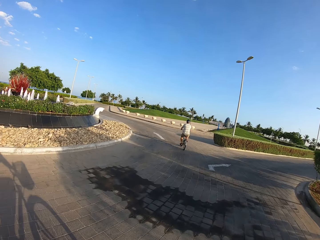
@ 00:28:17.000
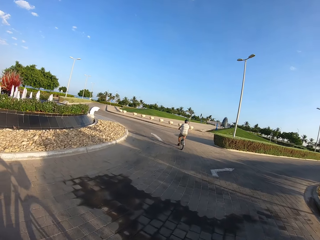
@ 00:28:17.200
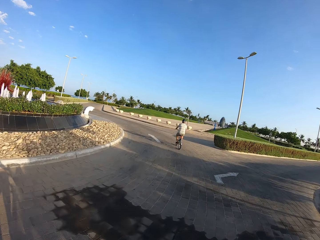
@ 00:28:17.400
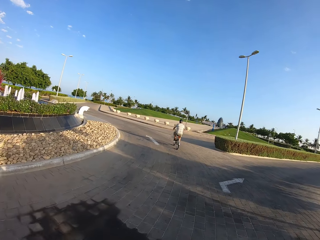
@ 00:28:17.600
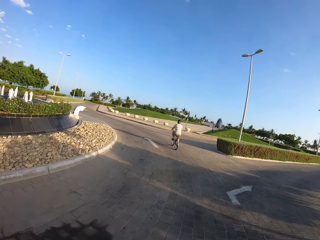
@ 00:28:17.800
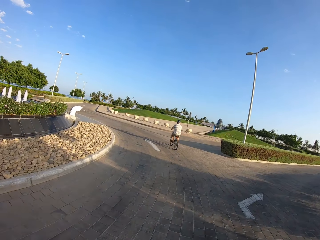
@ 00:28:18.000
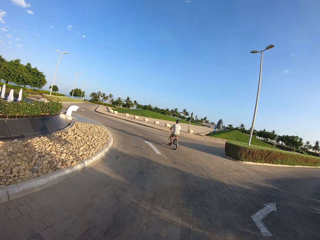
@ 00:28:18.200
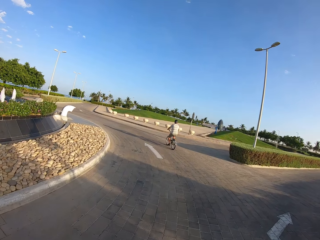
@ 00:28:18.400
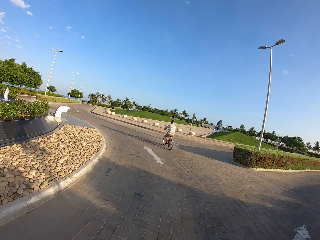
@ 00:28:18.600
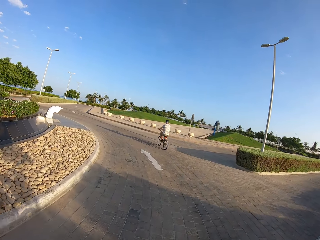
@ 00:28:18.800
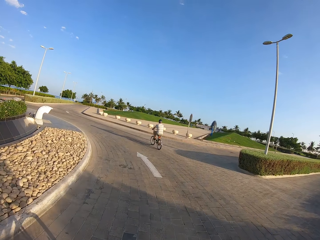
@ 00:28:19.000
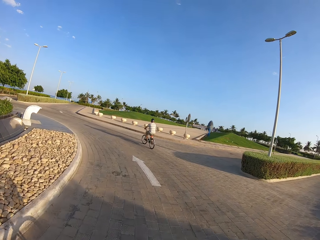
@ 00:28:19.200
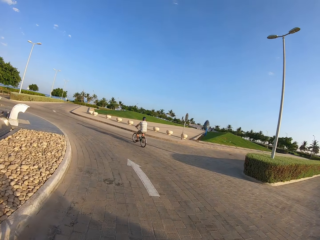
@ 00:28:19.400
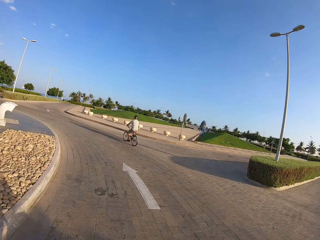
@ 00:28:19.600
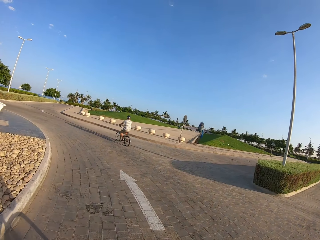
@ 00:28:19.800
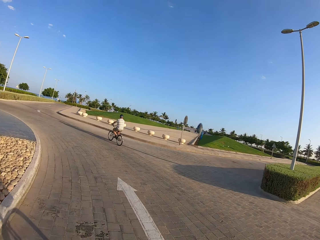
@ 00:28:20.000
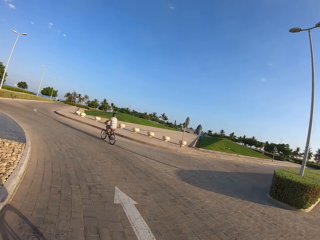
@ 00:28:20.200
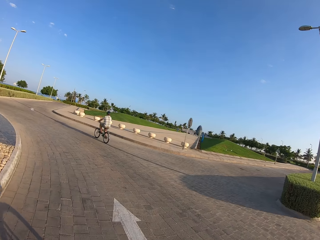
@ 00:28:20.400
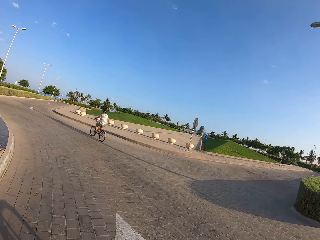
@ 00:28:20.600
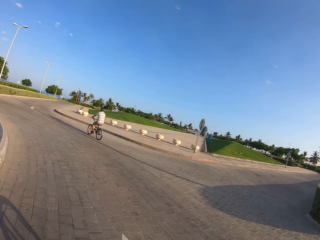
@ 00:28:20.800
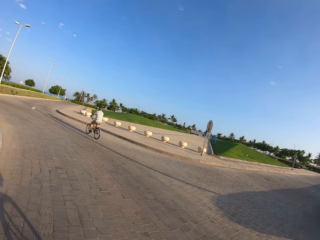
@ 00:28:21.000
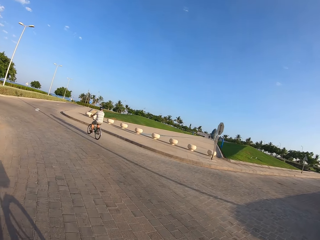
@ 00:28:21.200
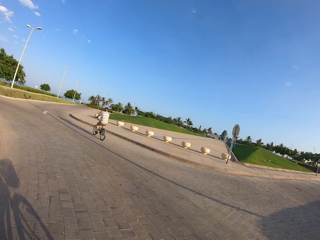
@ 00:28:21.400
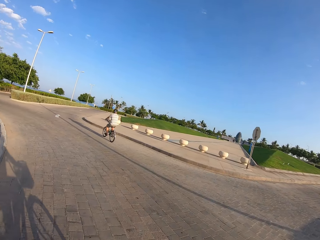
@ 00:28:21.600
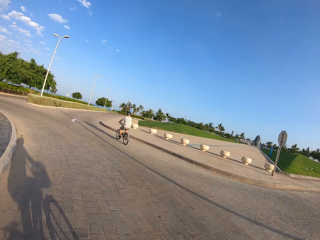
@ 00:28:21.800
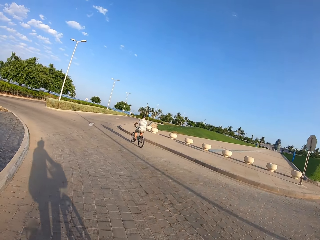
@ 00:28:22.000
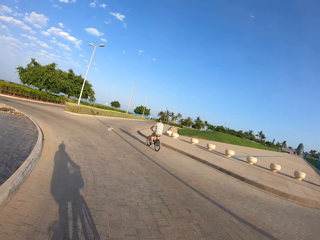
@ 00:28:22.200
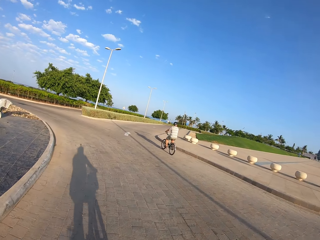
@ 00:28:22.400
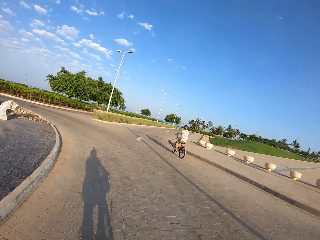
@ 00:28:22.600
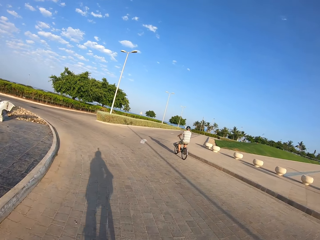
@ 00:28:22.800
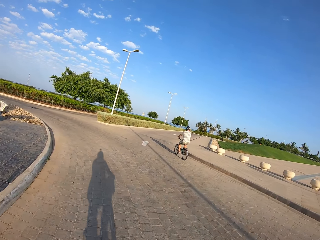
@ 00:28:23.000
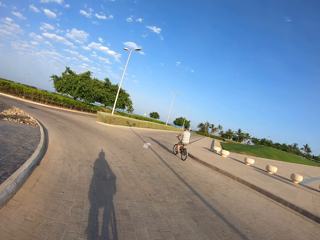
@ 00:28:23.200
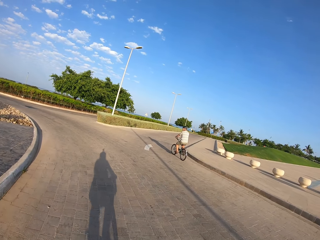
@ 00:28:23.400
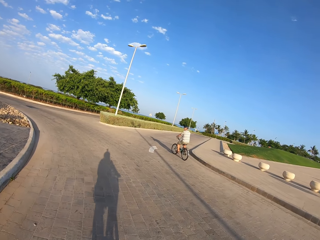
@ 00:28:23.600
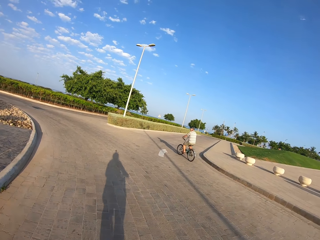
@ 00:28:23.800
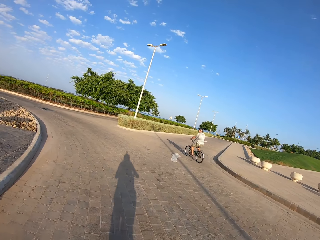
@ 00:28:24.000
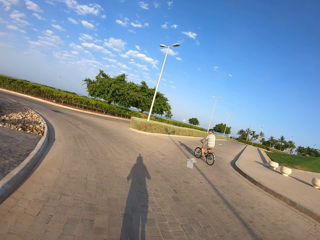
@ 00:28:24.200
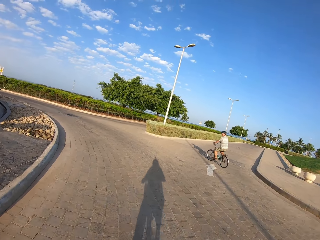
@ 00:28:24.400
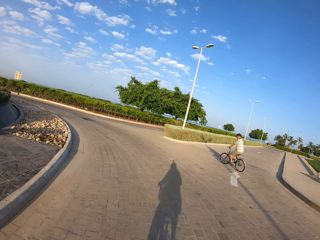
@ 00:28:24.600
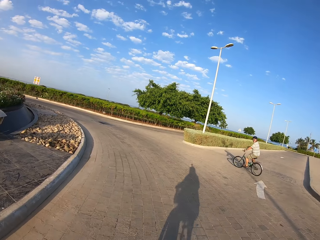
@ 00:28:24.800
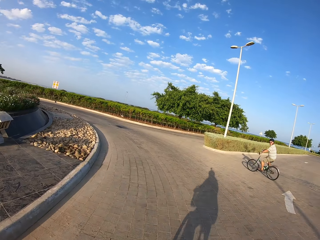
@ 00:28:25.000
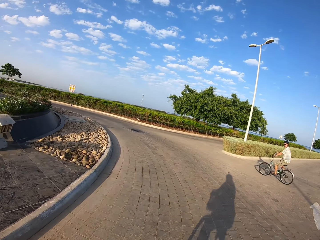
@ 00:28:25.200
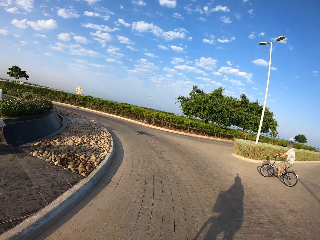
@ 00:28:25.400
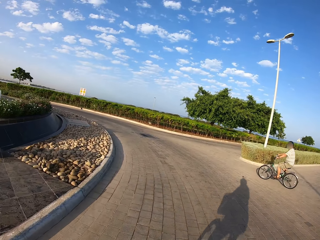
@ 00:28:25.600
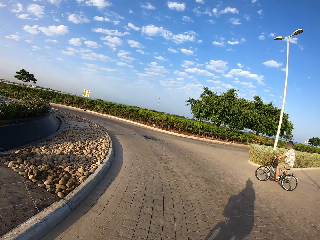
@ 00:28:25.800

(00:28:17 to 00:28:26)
The cyclist makes a right turn around a roundabout on the bicycle. The camera wearer makes a right turn around the roundabout on the bicycle.

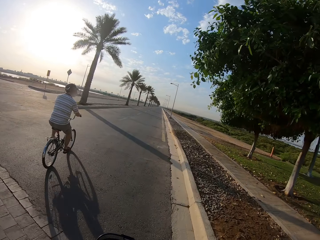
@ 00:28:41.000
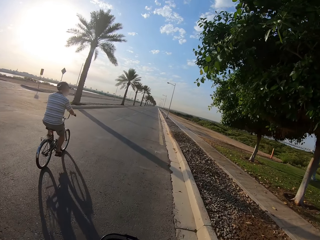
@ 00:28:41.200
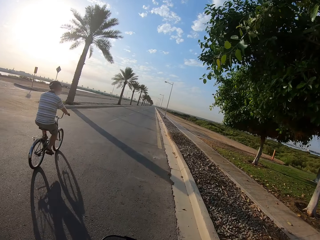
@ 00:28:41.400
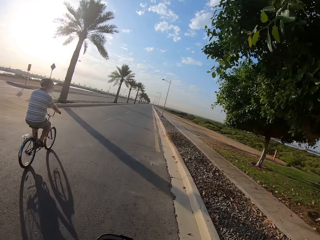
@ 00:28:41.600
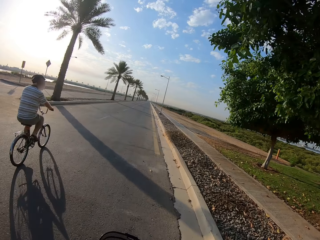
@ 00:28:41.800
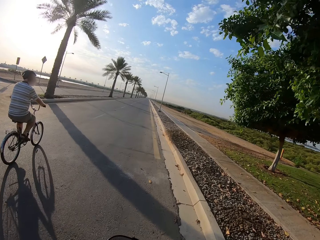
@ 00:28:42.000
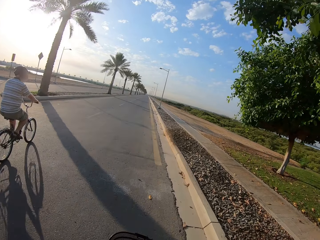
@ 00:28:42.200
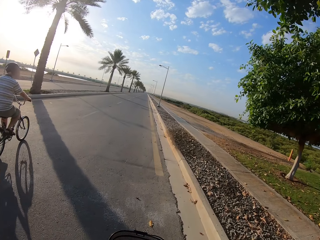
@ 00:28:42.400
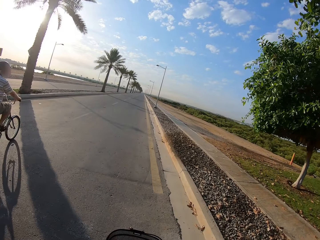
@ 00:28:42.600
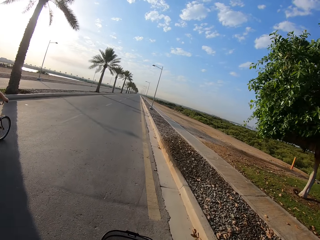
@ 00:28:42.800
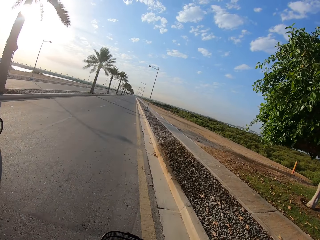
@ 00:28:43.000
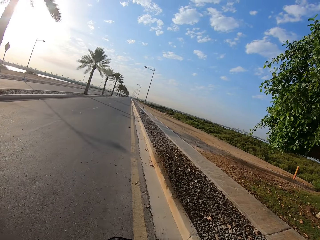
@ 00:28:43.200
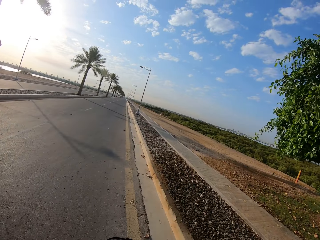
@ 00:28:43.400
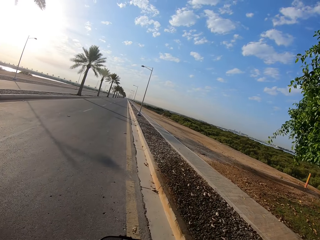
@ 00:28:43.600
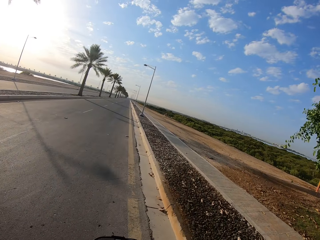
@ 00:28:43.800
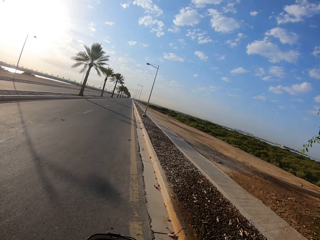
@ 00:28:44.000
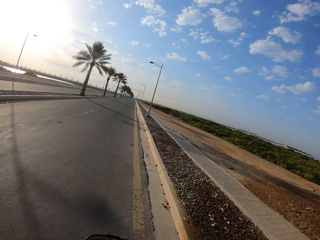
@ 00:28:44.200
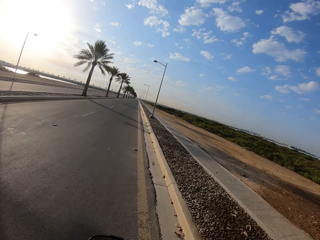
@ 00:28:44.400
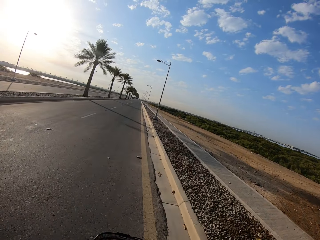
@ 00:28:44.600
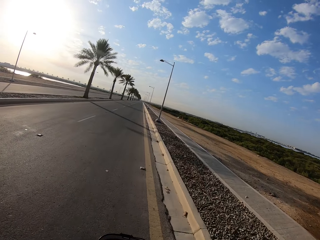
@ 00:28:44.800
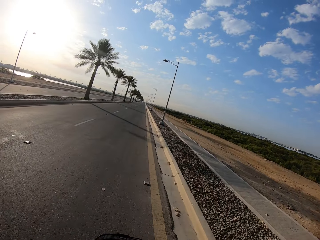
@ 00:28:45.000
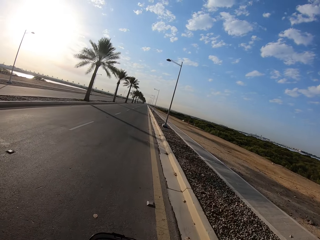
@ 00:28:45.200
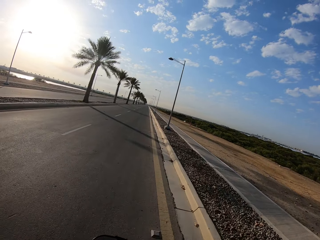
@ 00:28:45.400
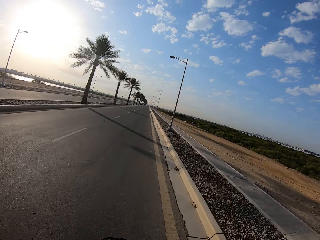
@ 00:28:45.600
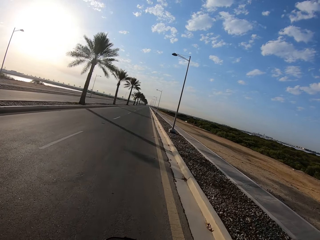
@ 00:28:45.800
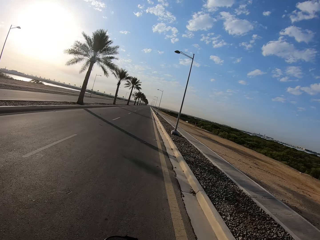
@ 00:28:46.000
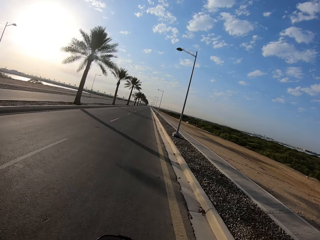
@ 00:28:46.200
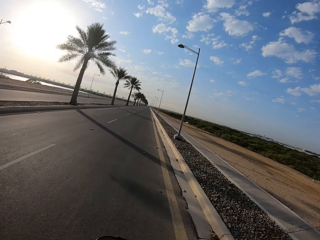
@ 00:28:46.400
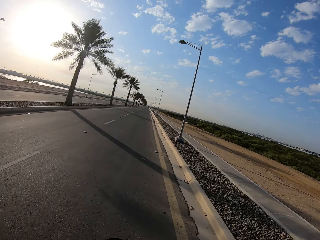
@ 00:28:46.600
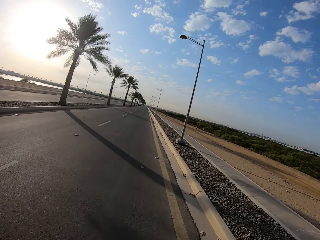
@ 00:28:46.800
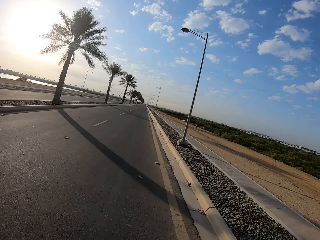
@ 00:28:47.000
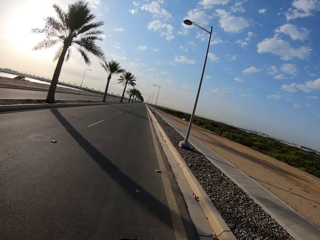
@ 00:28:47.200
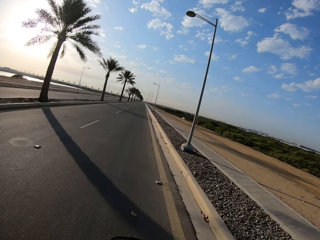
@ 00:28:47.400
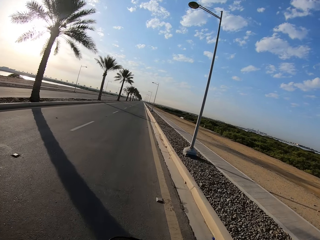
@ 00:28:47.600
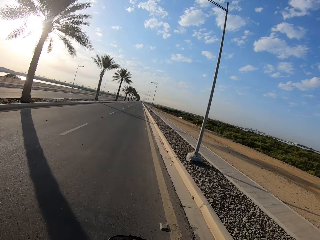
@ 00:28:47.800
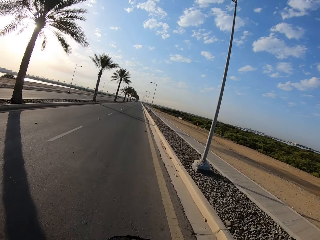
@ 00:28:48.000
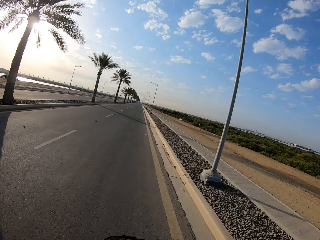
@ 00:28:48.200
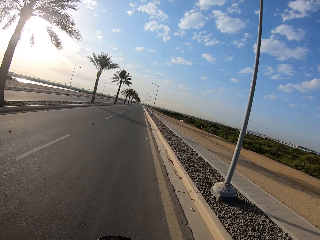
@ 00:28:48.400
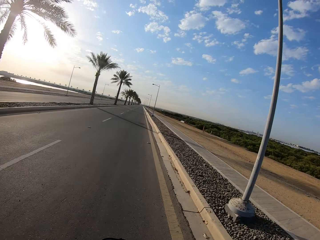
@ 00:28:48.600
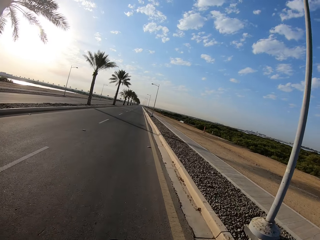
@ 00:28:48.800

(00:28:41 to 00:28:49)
The camera wearer cycles the bicycle ahead of a cyclist.

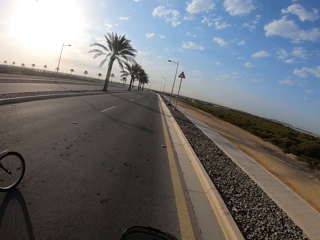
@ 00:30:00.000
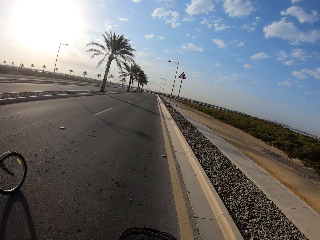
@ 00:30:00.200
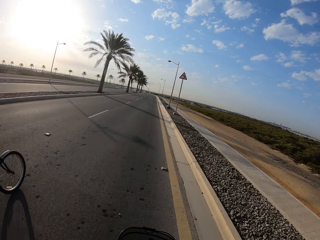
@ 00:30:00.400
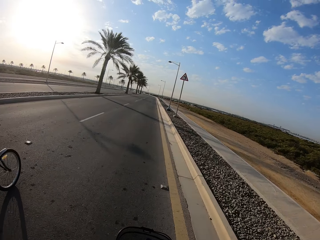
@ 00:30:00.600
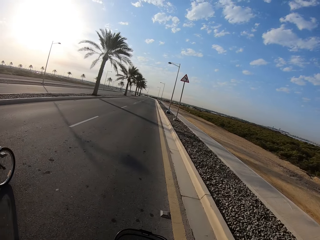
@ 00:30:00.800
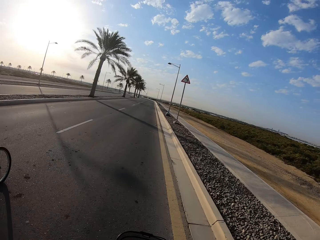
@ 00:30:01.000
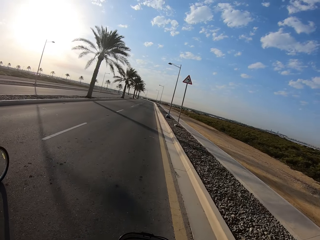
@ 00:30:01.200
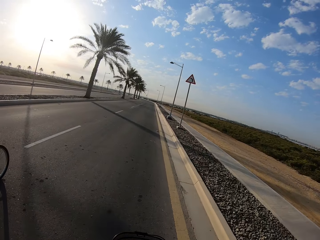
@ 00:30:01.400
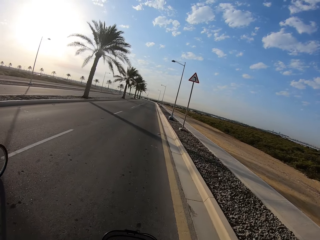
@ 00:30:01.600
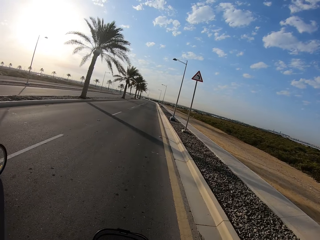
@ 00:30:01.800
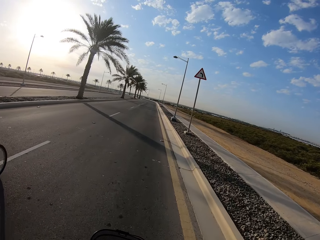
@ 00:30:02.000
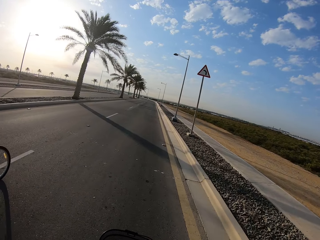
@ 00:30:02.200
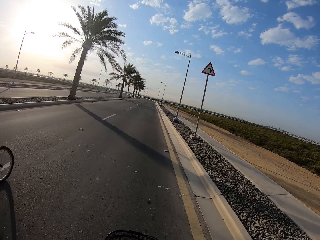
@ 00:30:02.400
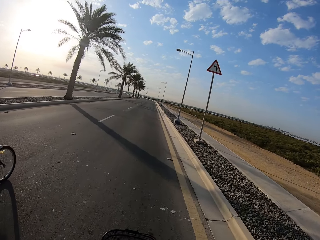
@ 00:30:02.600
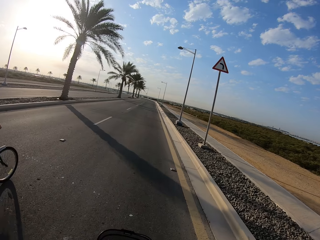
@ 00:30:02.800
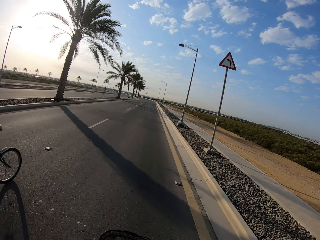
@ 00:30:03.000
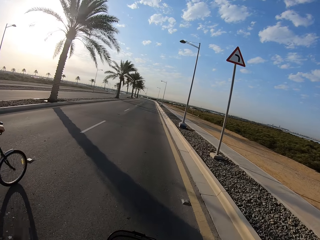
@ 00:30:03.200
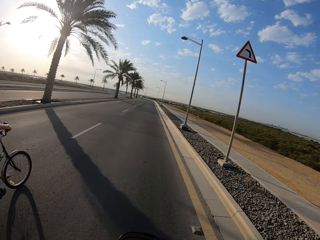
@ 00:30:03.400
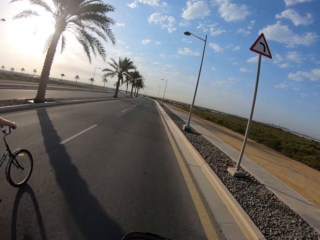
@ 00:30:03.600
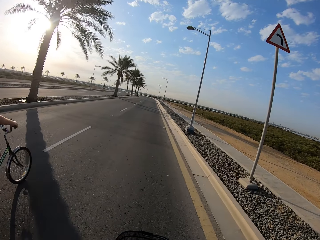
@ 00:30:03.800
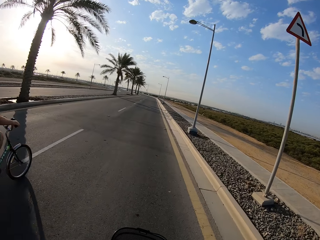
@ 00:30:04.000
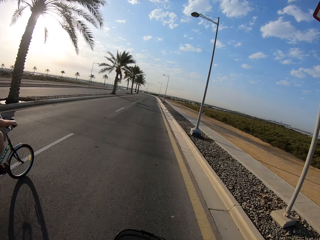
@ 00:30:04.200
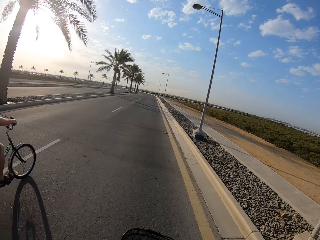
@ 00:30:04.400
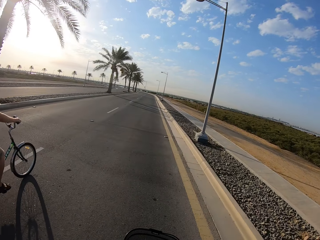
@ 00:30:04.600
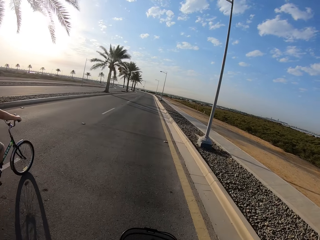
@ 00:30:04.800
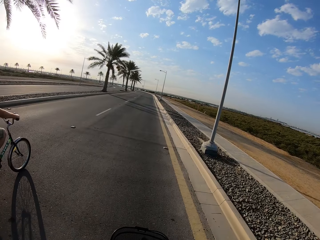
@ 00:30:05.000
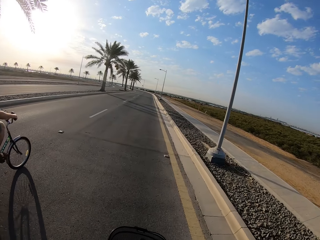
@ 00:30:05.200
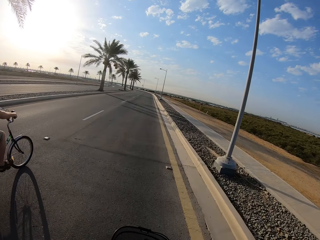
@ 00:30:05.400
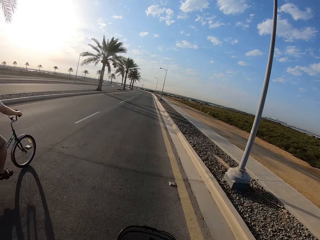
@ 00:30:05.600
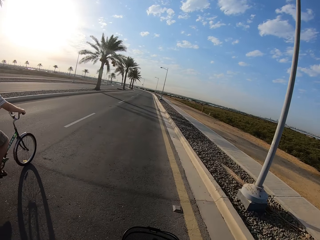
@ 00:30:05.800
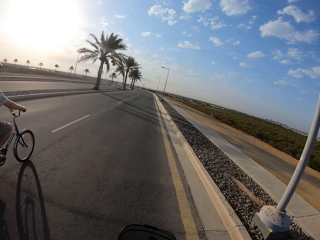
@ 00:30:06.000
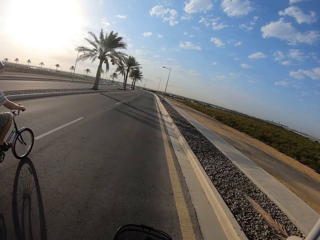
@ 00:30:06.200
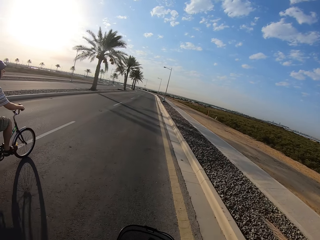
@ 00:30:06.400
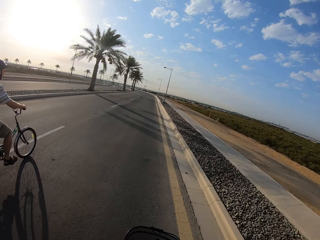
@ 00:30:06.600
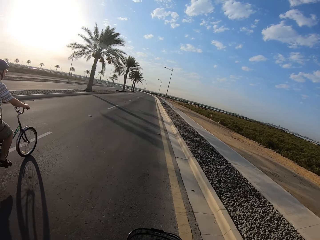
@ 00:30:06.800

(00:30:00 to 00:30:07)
A cyclist cycles ahead of the camera wearer.
